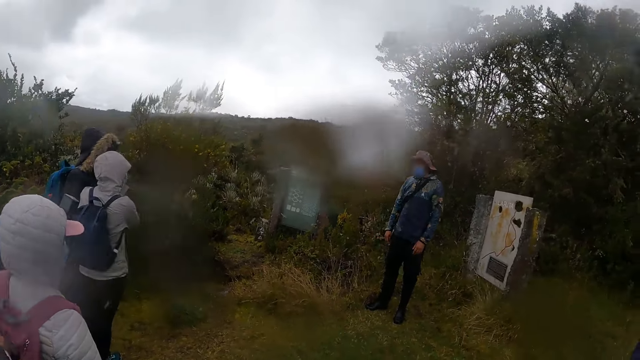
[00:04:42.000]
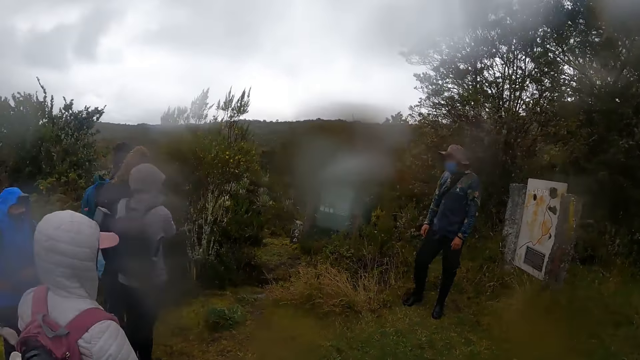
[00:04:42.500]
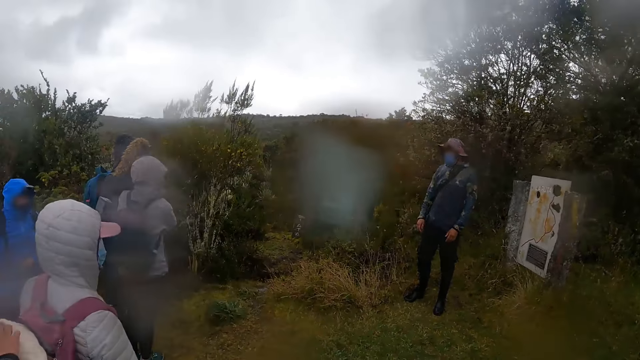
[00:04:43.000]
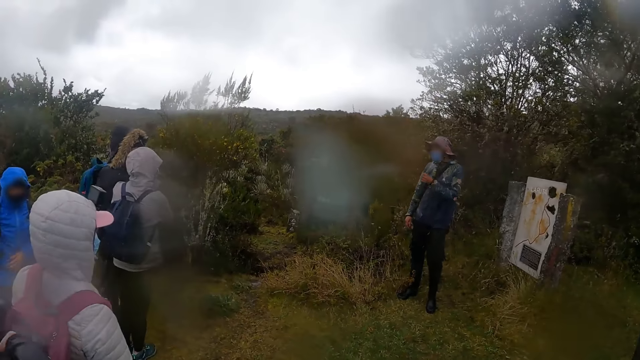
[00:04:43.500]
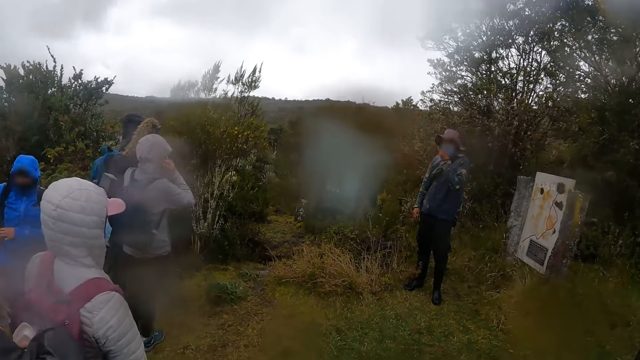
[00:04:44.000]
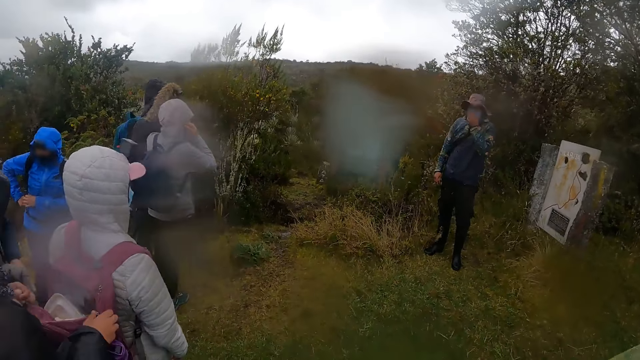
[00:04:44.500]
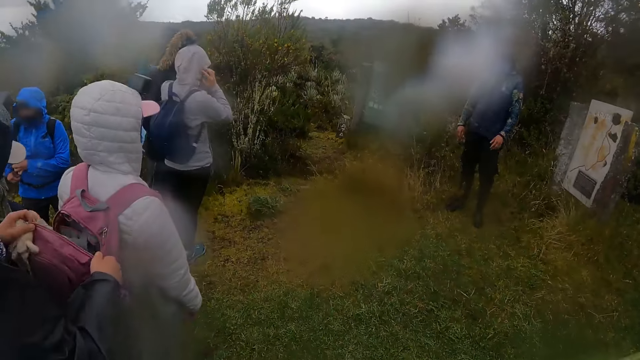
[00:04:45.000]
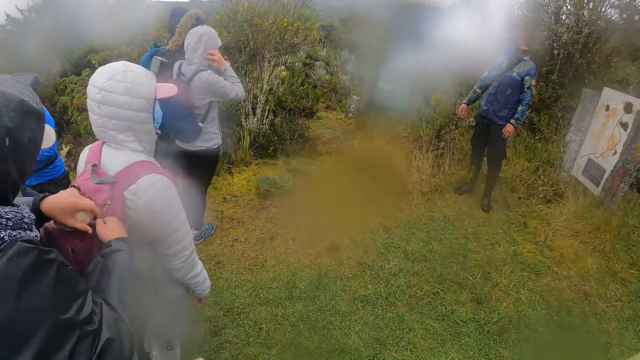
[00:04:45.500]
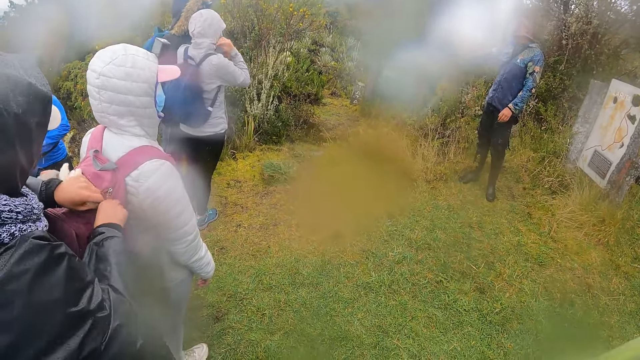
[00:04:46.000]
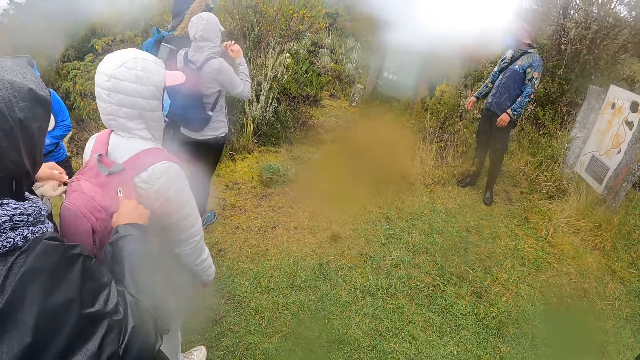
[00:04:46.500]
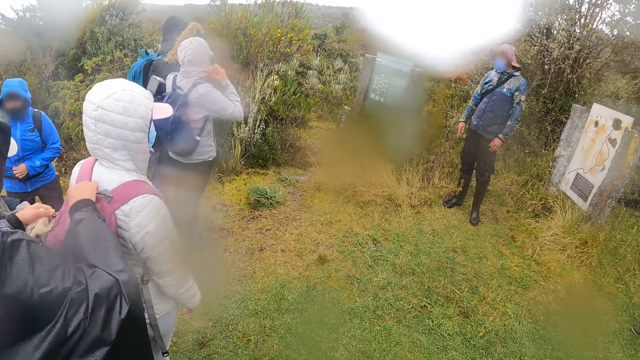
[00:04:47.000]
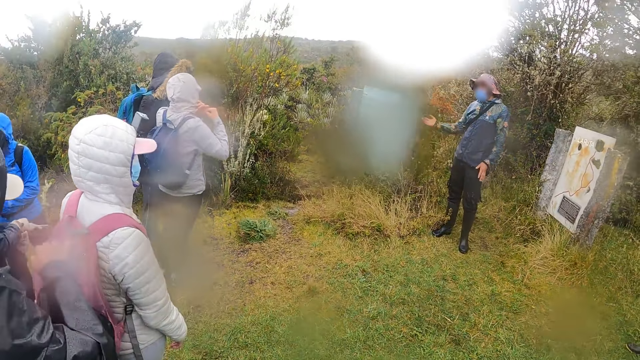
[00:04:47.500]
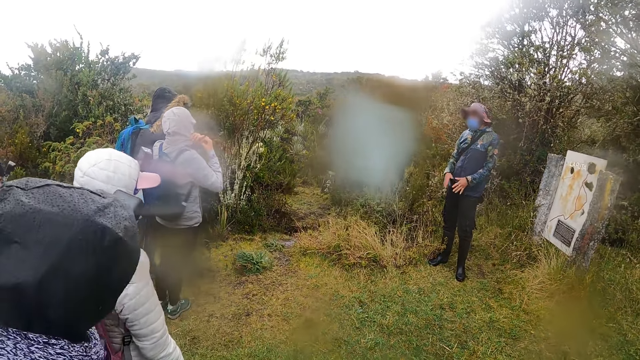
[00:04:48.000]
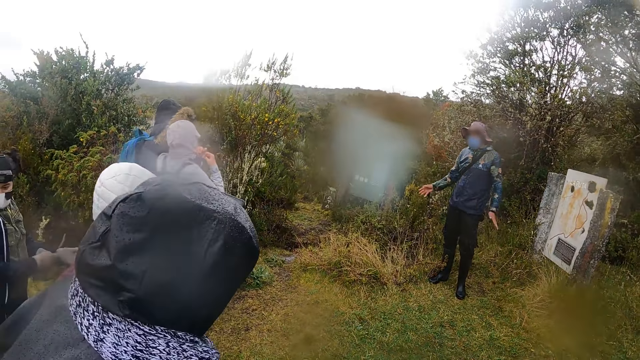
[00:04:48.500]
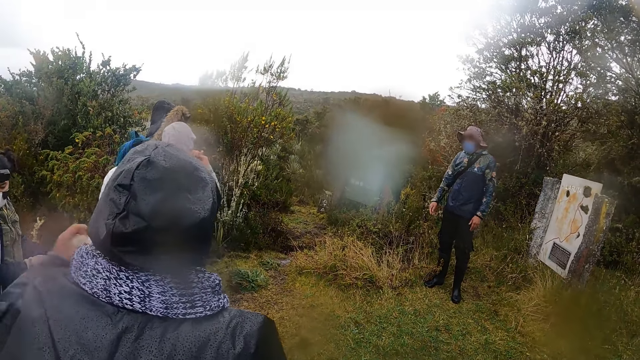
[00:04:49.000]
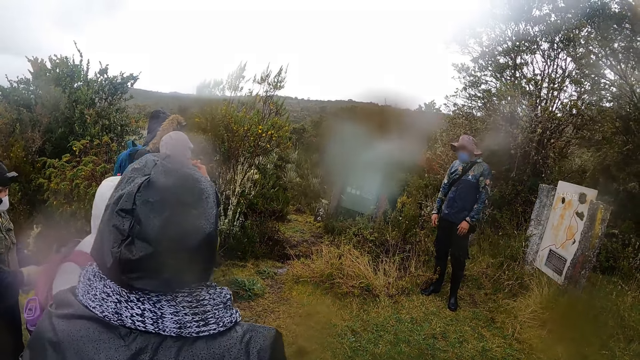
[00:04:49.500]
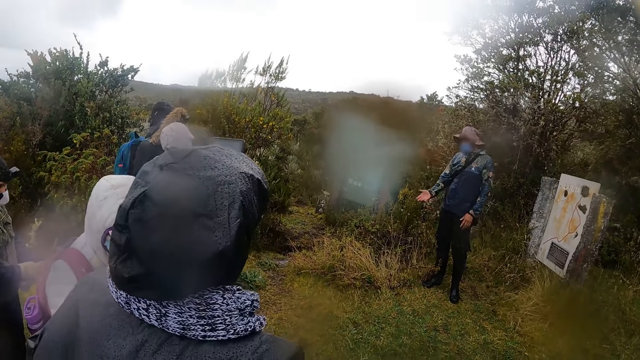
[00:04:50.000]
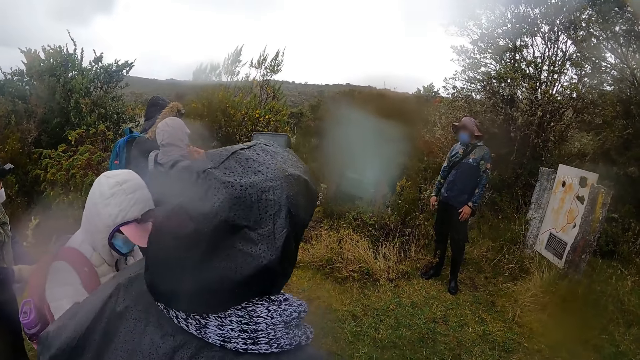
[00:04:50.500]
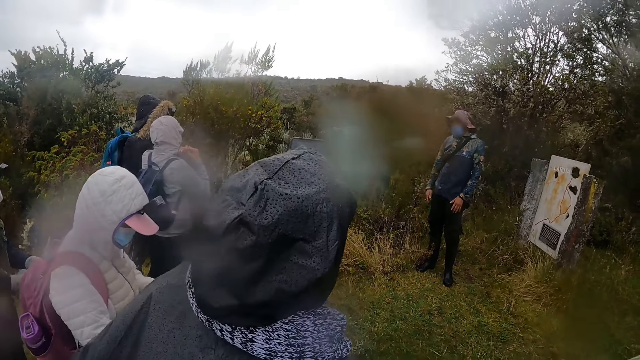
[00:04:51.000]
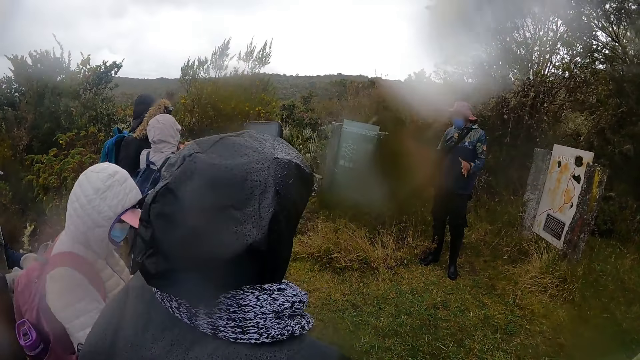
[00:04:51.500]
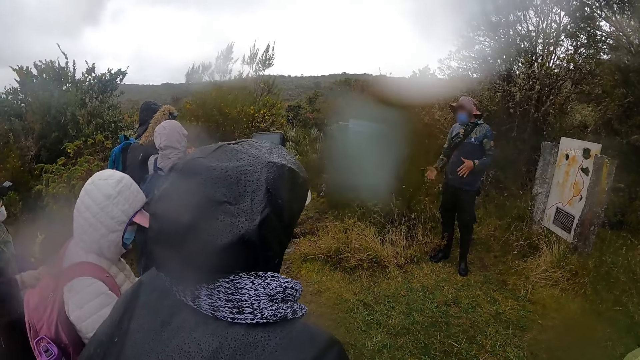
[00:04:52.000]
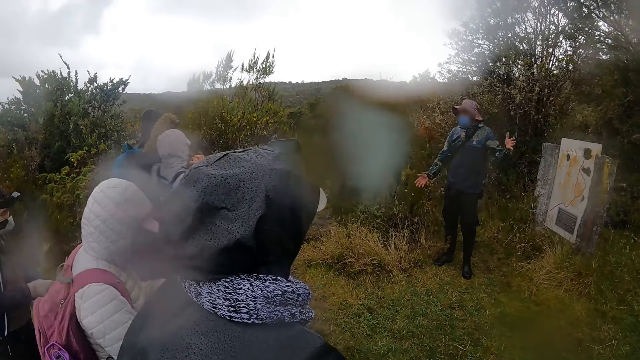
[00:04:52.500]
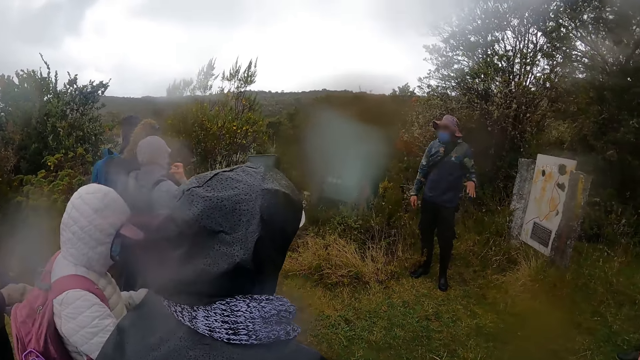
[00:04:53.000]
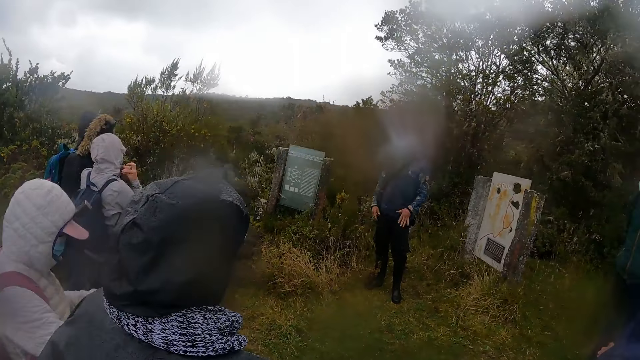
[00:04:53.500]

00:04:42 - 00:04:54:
A woman closes the bag. Another woman touches the hood of her hoodie with both hands. A man talks to people.

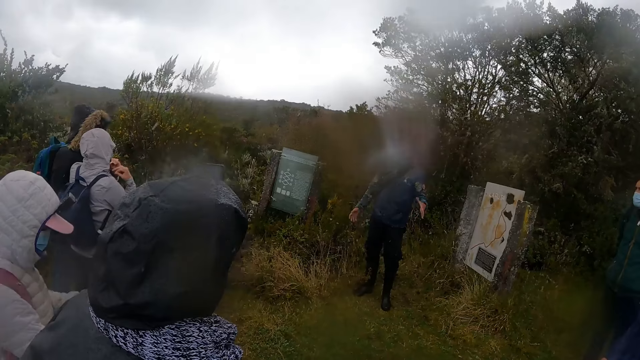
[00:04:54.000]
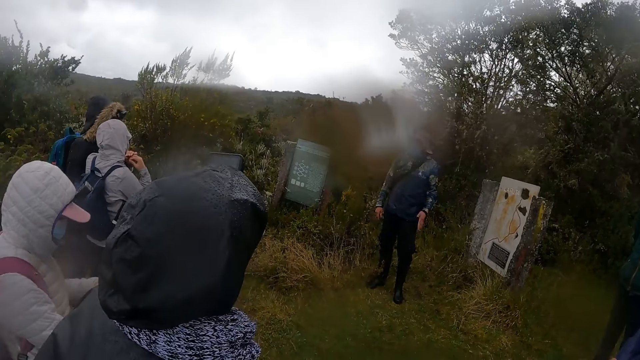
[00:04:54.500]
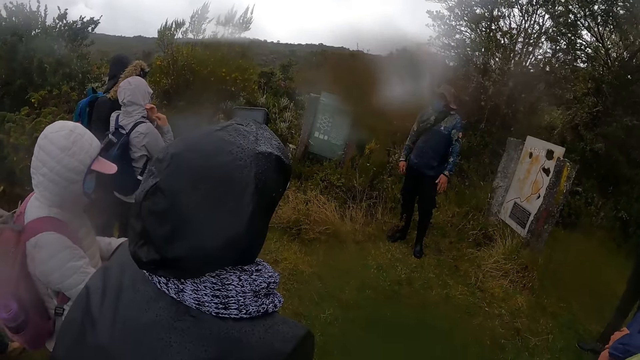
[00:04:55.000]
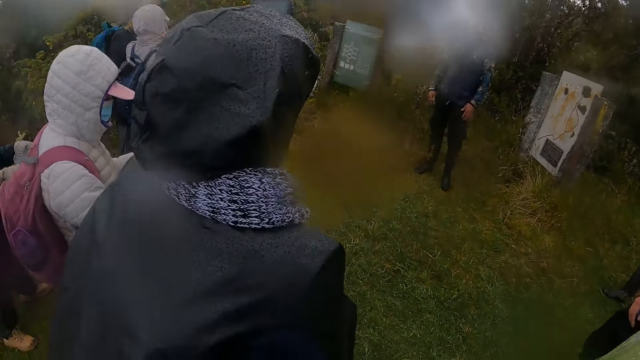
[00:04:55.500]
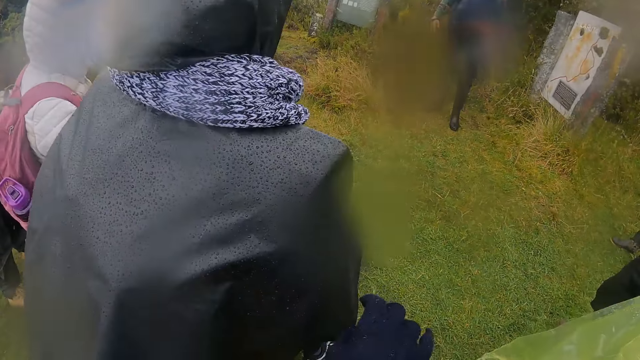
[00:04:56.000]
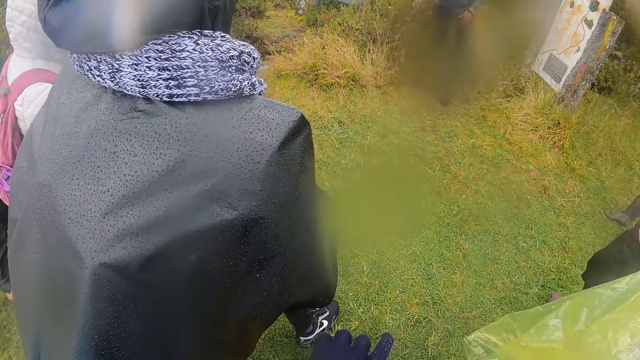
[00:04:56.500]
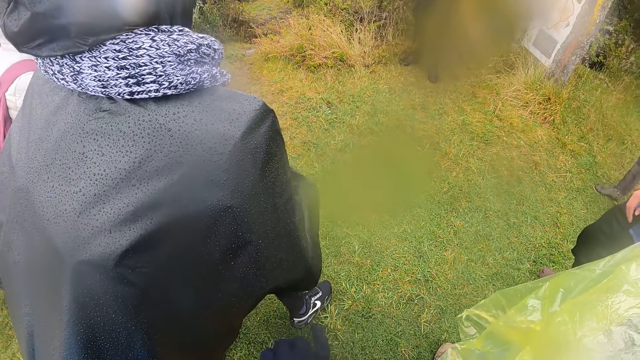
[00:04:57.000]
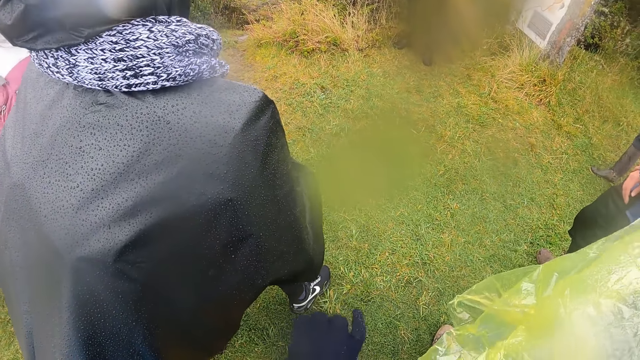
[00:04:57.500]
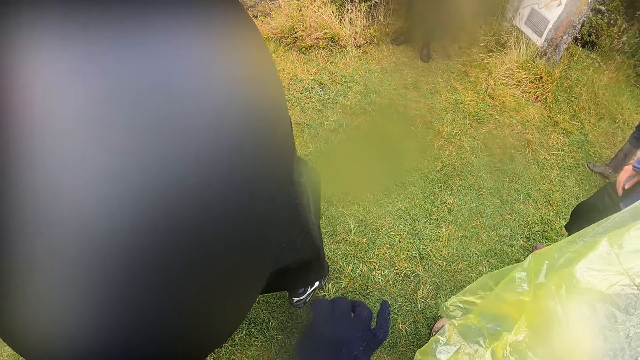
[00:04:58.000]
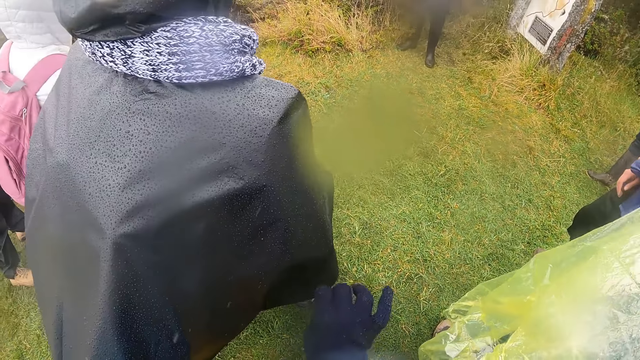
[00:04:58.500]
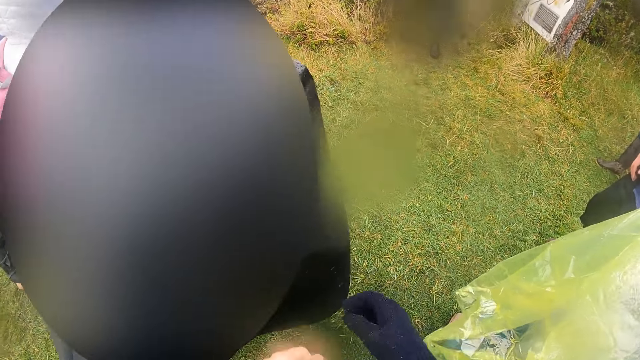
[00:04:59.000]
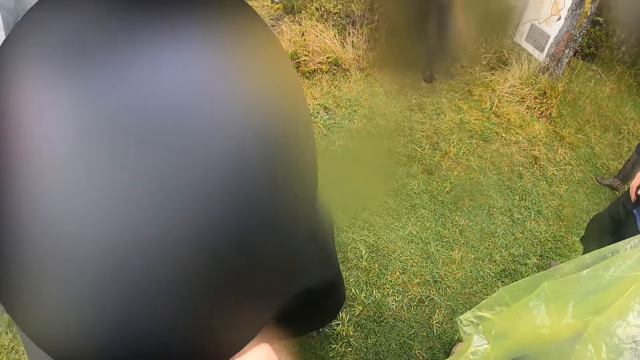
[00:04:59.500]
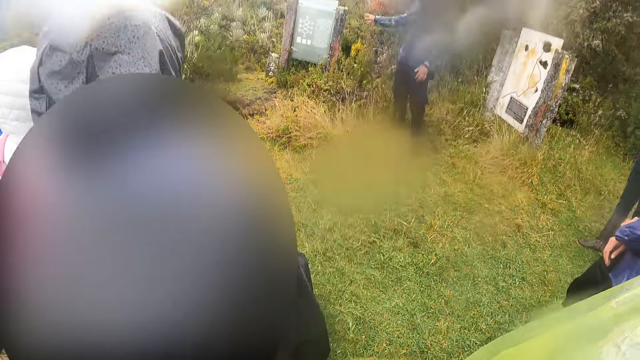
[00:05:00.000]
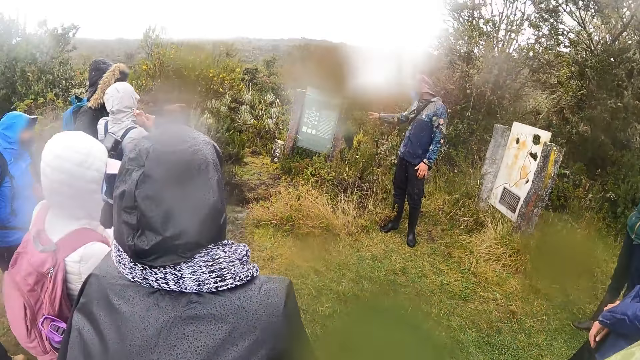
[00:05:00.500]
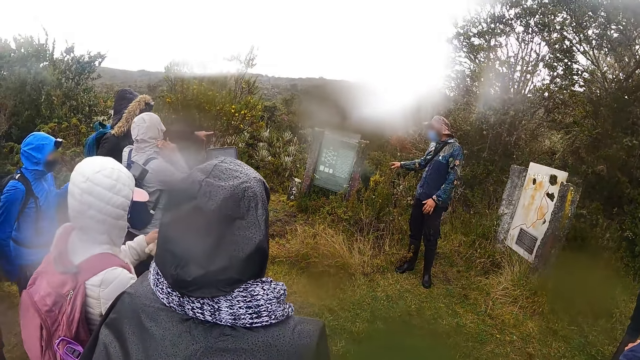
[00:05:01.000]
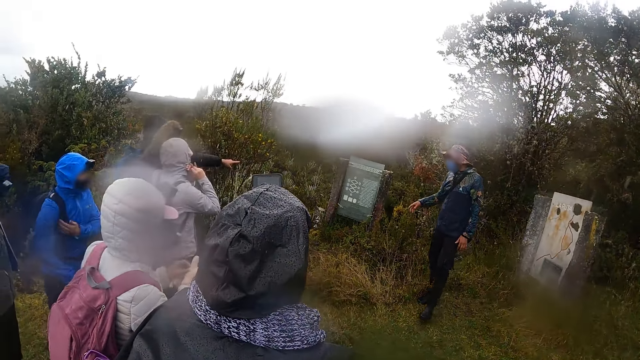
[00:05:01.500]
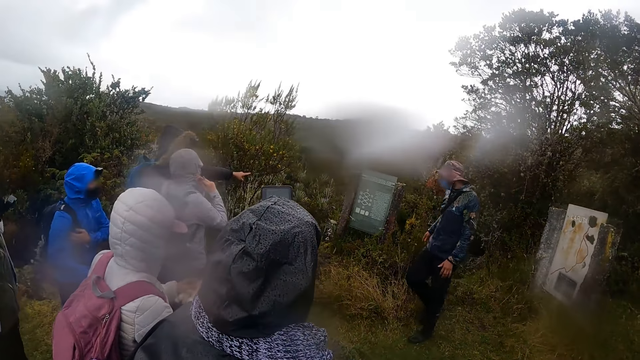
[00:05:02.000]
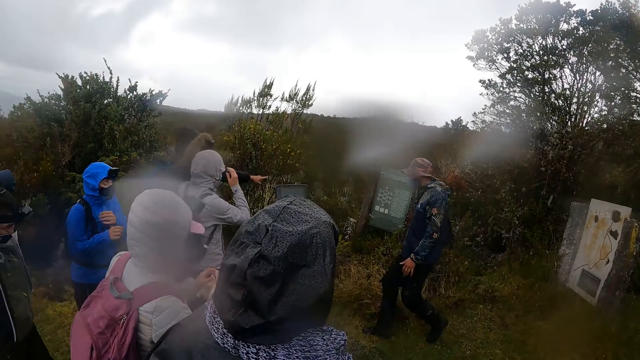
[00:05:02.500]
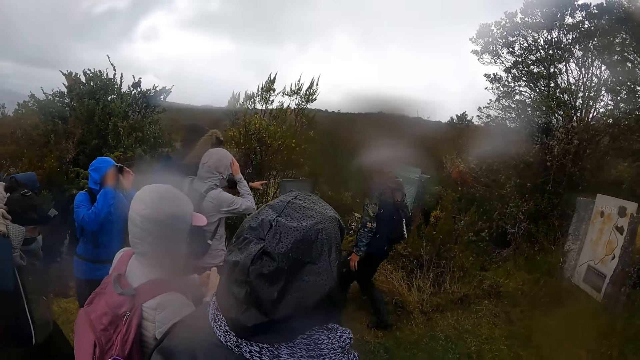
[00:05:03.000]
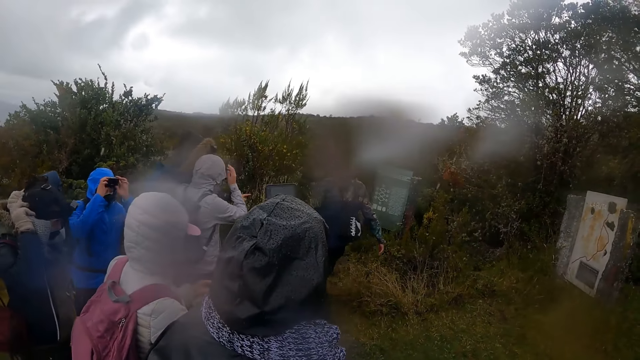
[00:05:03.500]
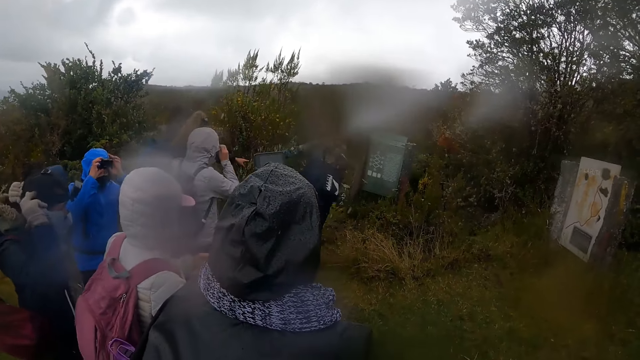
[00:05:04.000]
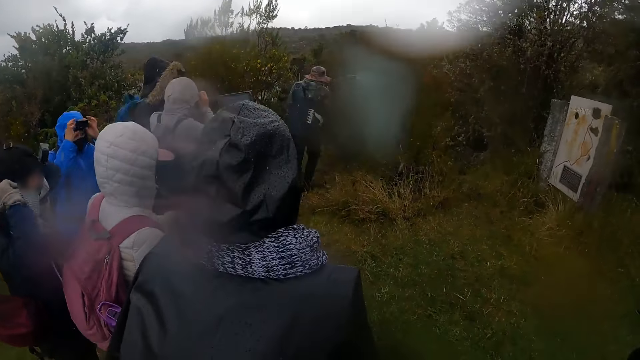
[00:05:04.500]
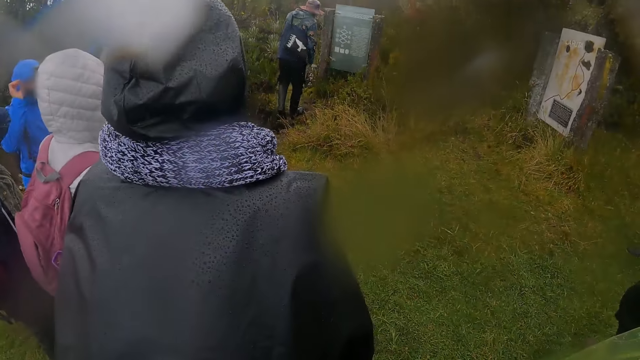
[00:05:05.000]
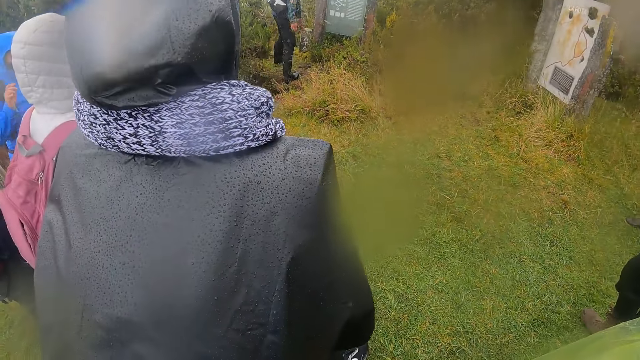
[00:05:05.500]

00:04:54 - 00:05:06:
The camera wearer moves around the mountain. They touch the gloves. A man points to the green signboard with his left hand. Another man talks to people. A woman adjusts a glove in her right hand with her left hand. A third man walks towards the green signboard. The second man walks around the mountain. Another woman touches her head with both hands. A third woman touches a head mount camera on her head with both hands.
